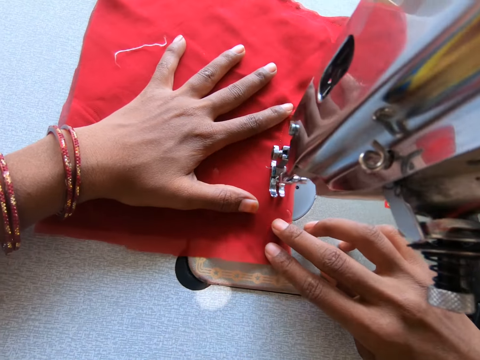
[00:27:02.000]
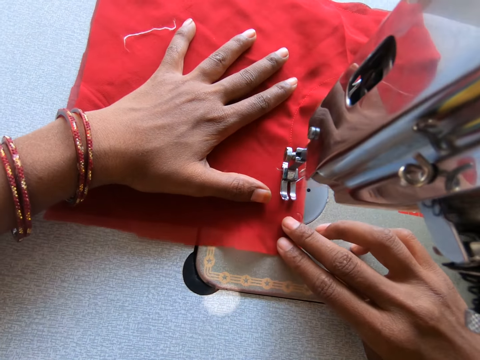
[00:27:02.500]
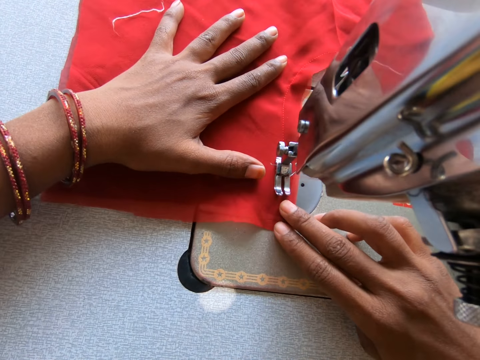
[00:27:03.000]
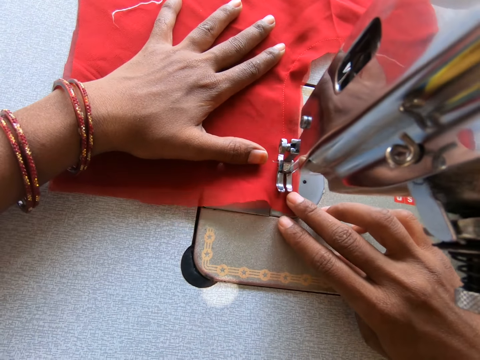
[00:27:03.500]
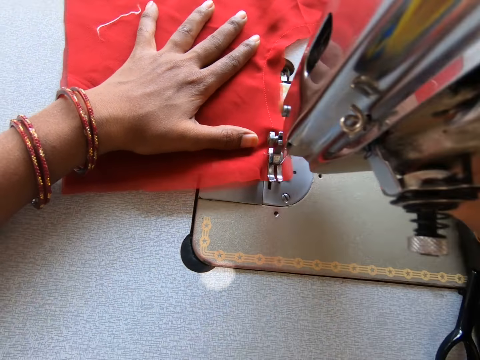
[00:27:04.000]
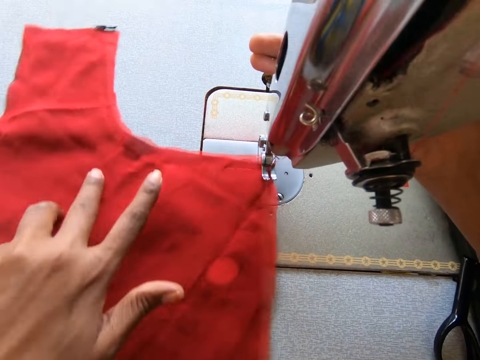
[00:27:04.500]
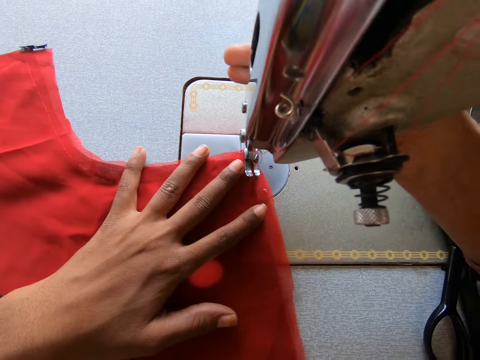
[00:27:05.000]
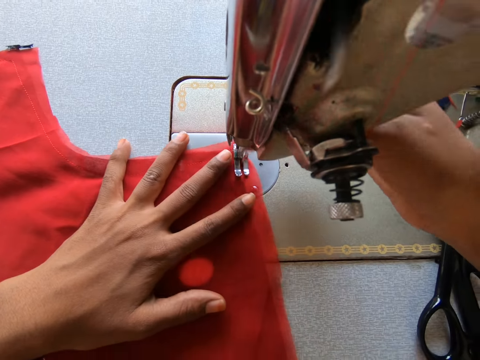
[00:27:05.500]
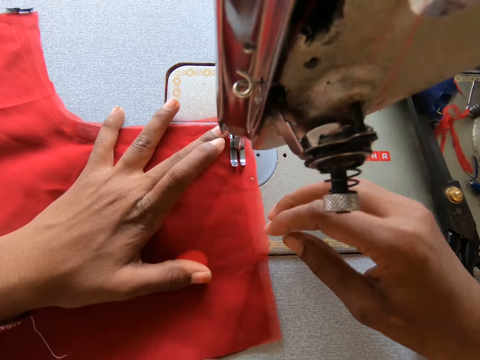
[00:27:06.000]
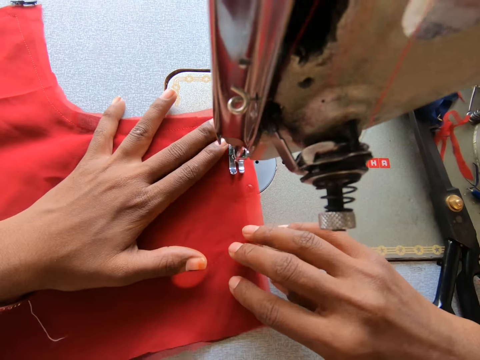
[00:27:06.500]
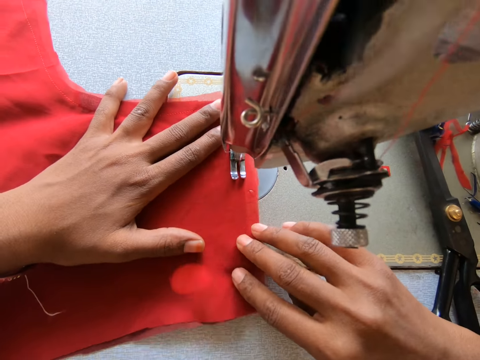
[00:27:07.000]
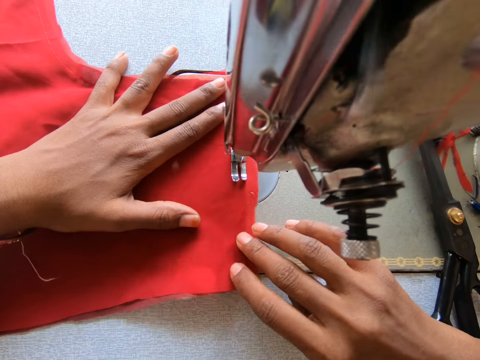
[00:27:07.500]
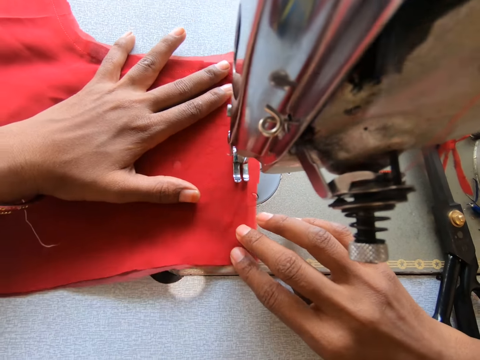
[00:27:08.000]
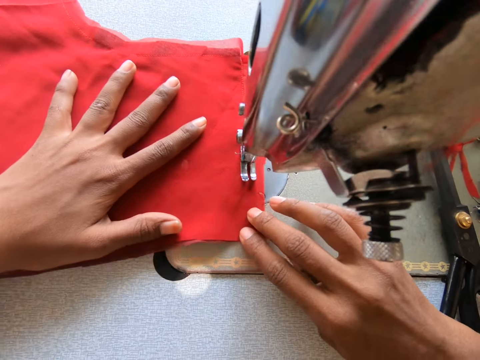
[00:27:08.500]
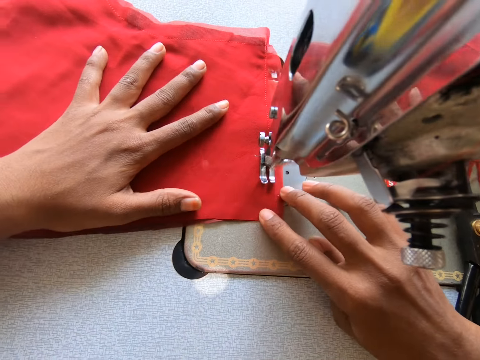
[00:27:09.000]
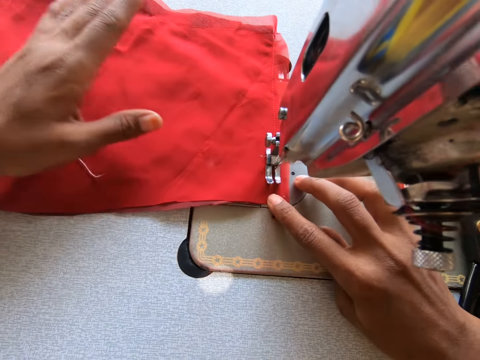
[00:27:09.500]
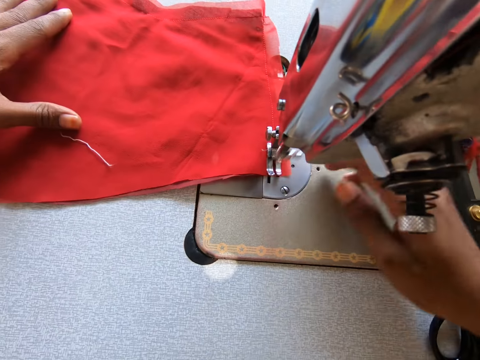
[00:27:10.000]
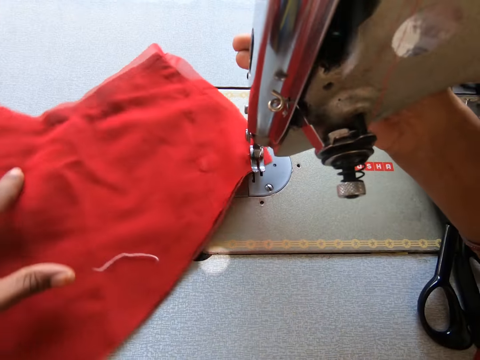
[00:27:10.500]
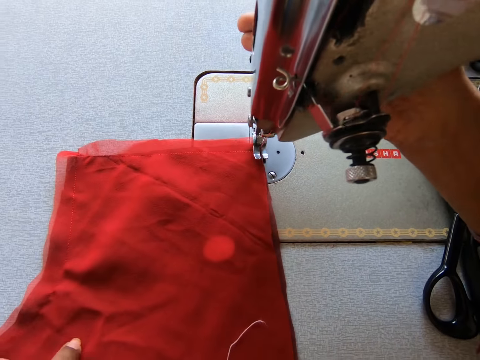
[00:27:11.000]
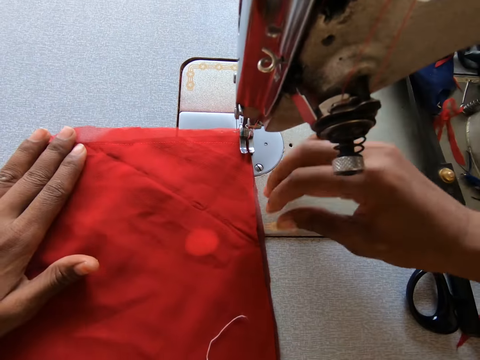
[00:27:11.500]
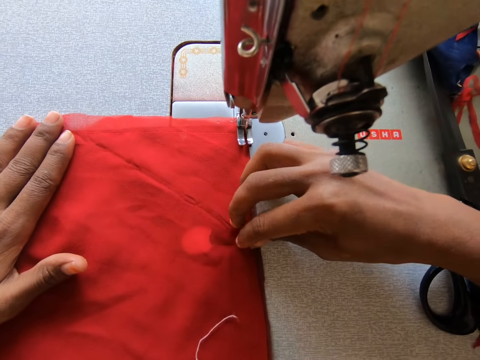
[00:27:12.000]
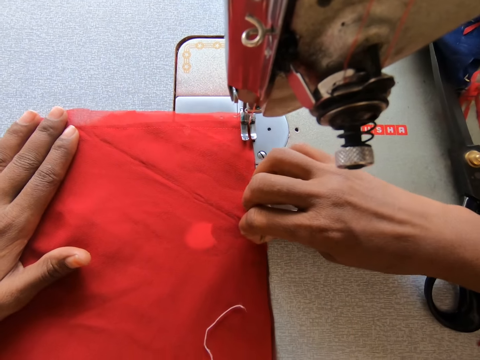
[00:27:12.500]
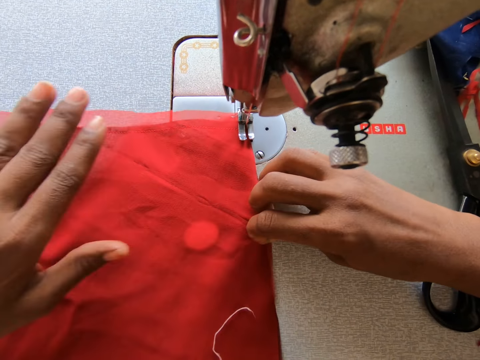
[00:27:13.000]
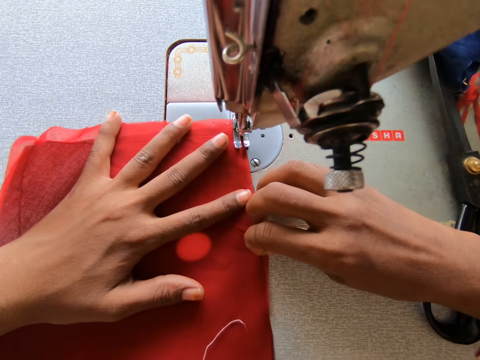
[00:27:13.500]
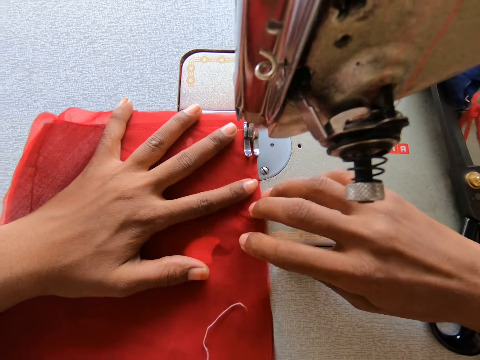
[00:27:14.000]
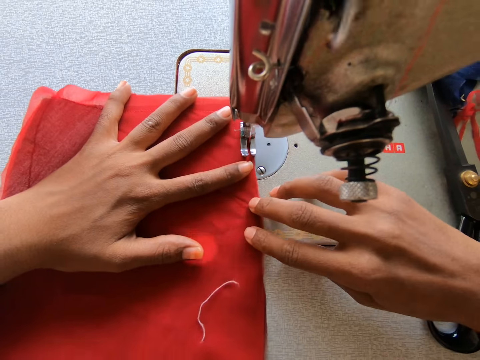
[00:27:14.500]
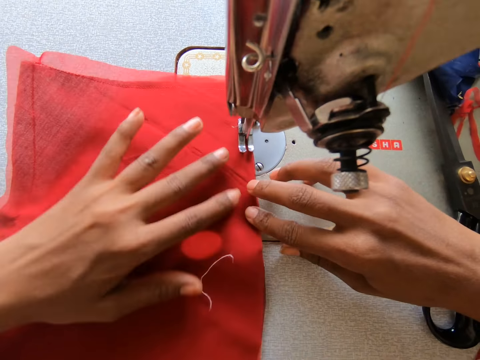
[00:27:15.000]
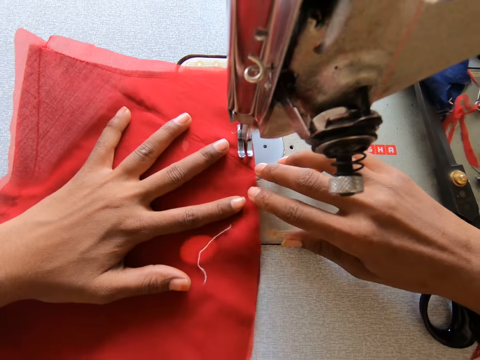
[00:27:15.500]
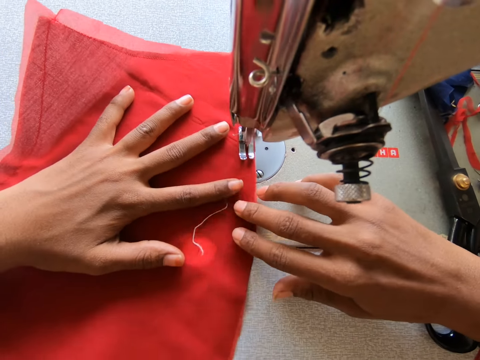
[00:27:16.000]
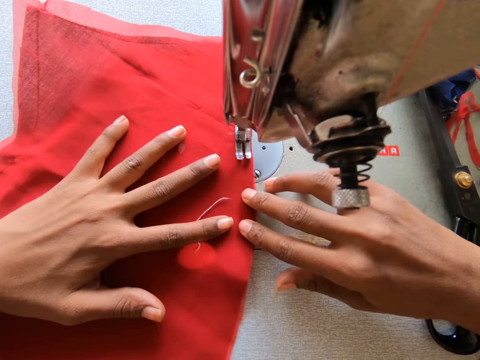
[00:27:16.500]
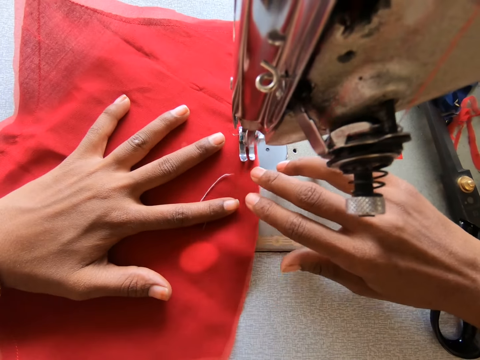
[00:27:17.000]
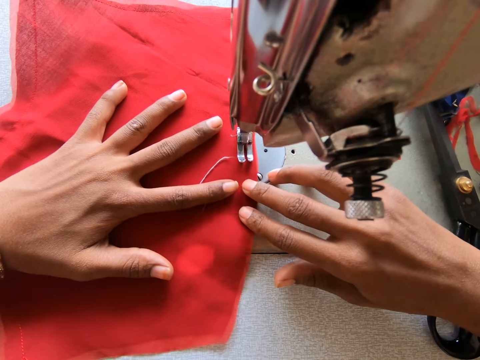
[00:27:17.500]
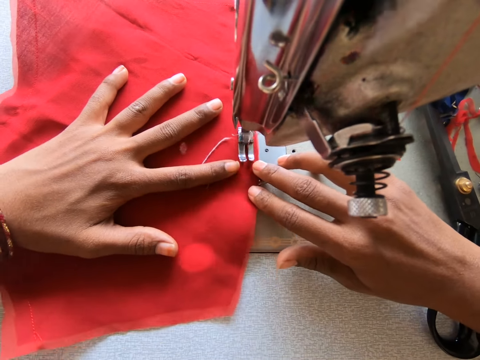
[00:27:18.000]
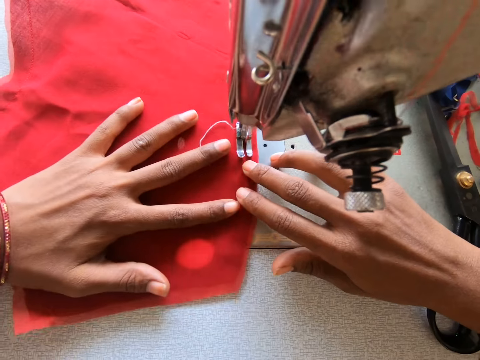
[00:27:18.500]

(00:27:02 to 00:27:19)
The camera wearer lifts the teeth of the sewing machine, turns the fabric, adjusts the cloth with the hand, drops the teeth of the machine, and sews with the sewing machine. They lift the teeth of the sewing machine, turn the fabric, adjust the cloth with the hand, drop the teeth of the machine, and adjust the cloth with the hand. They stretch the fabric. They sew with the sewing machine.

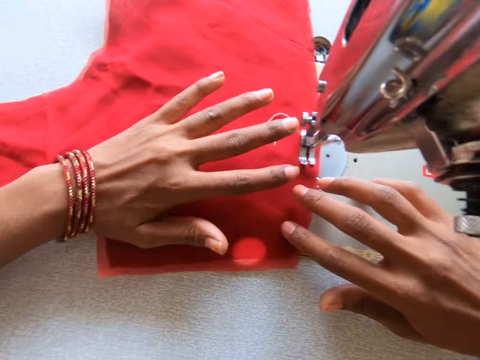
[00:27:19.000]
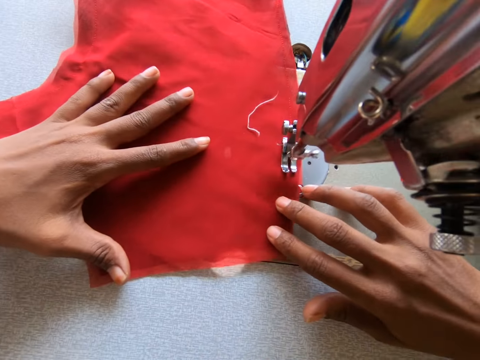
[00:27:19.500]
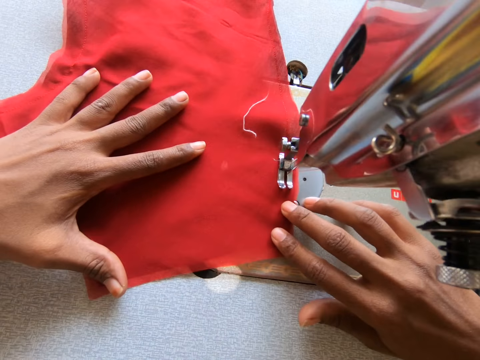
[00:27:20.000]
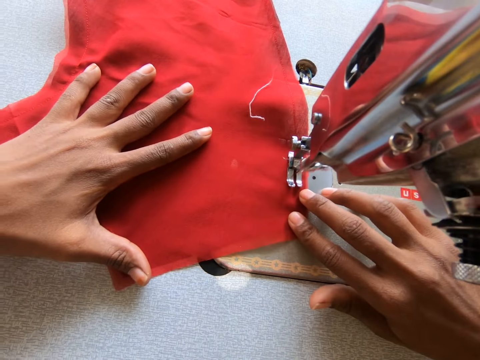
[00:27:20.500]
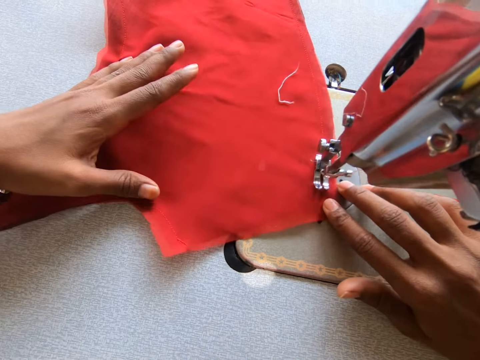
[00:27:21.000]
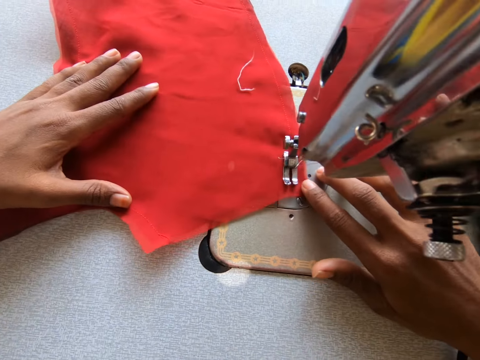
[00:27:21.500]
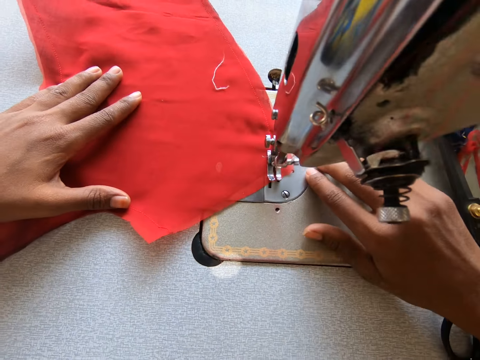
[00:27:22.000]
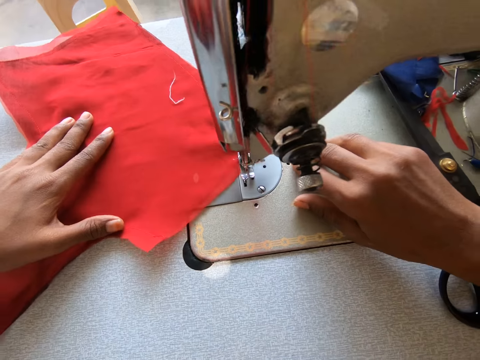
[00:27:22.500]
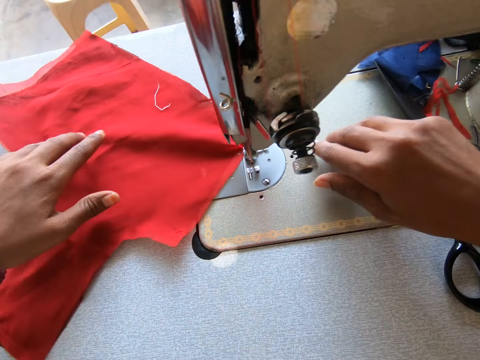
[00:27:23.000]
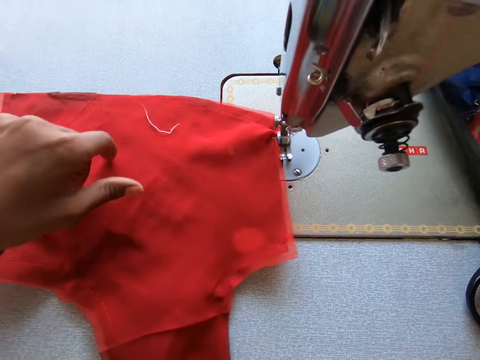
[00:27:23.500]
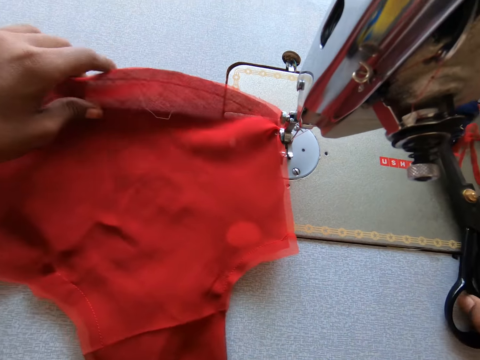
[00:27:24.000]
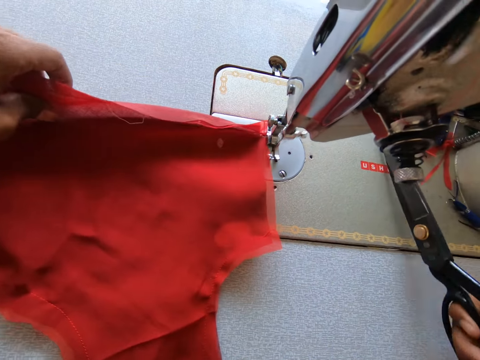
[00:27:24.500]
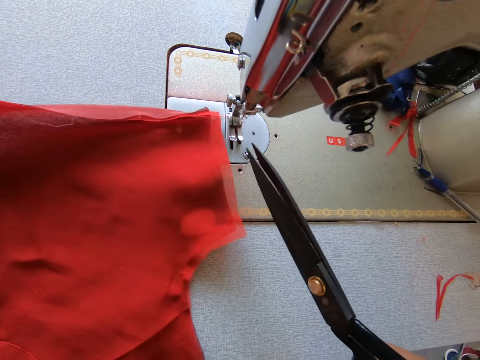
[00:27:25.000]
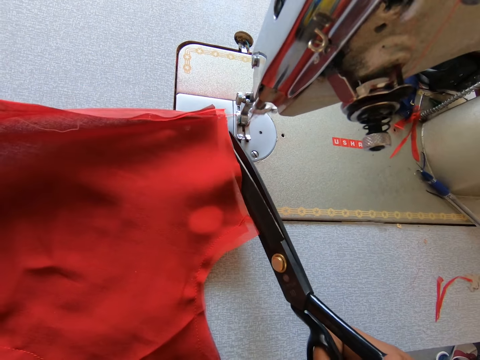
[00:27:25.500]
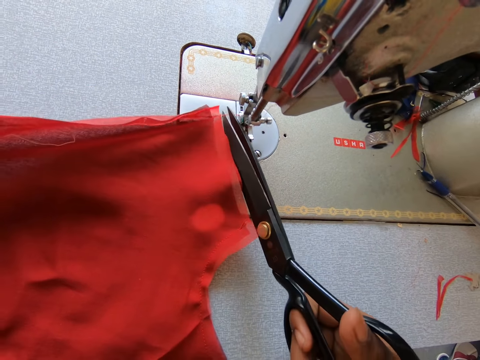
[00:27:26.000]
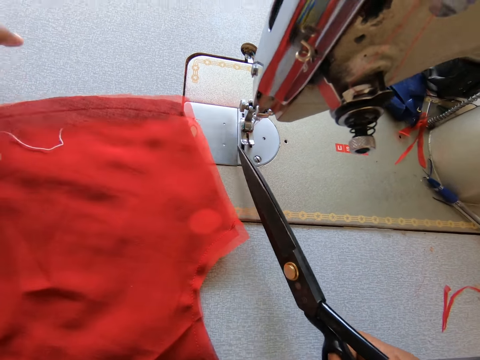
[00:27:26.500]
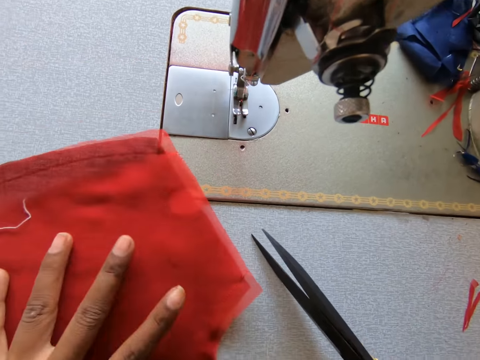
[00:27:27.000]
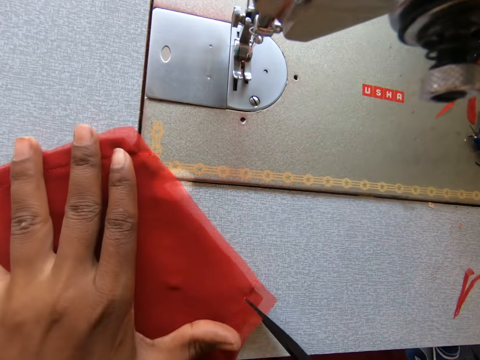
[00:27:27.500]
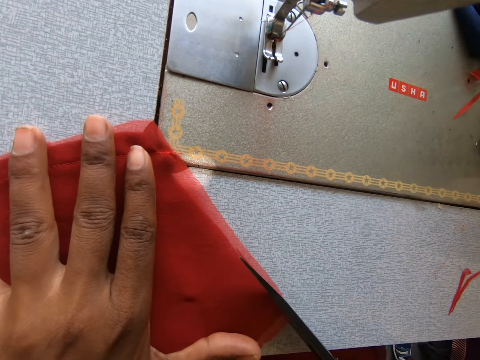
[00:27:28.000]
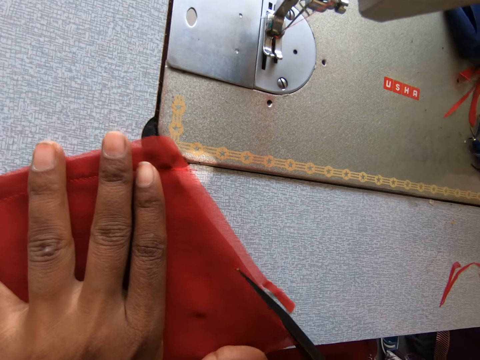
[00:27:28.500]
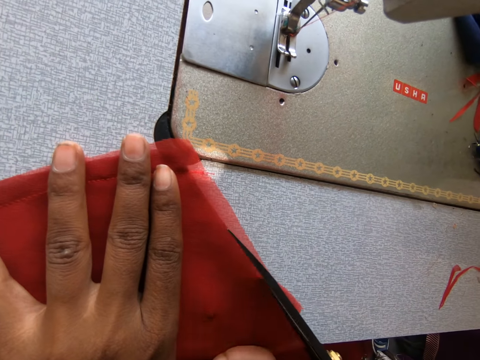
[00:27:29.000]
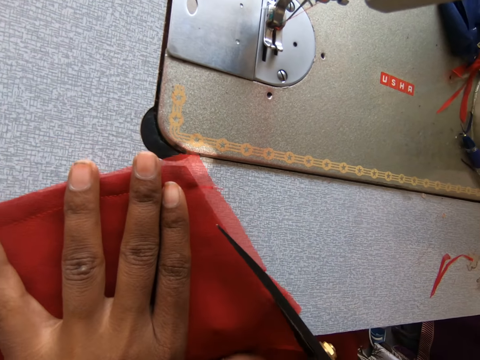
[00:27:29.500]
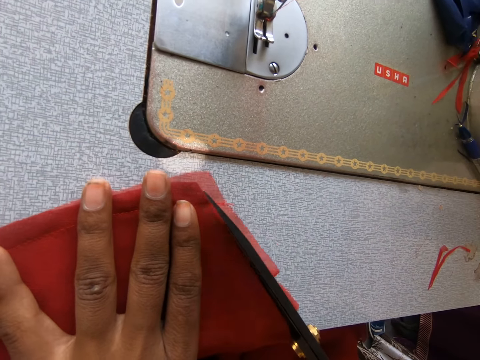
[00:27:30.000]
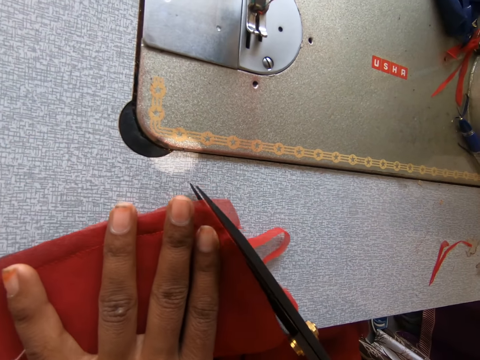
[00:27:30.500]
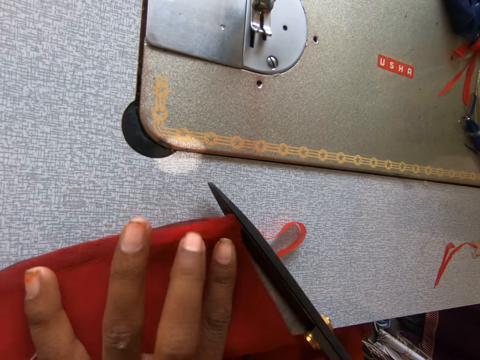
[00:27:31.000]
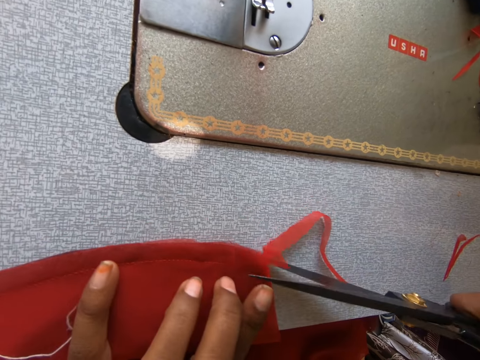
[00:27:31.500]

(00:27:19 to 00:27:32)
The camera wearer turns the fabric. They take the scissors from the machine. They cut the thread of the cloth with the scissors. They adjust the cloth with the hand. They trim the excess of the edges of the cloth with the scissors.
